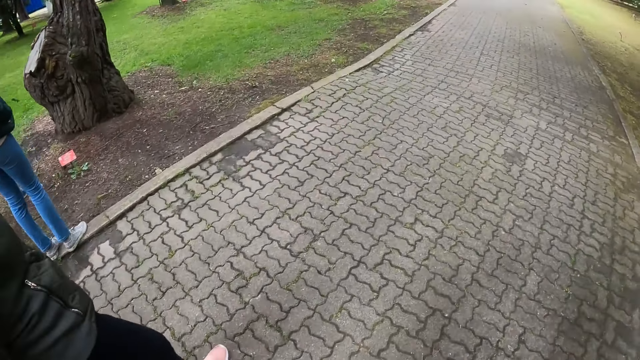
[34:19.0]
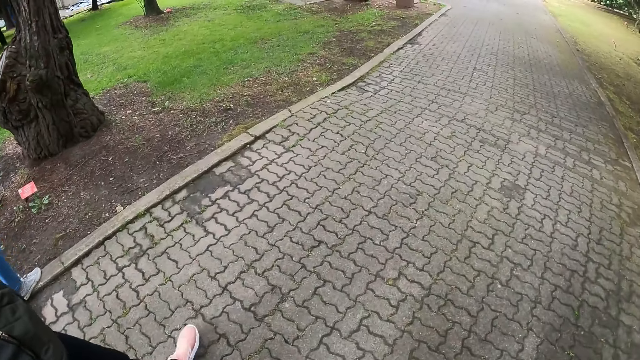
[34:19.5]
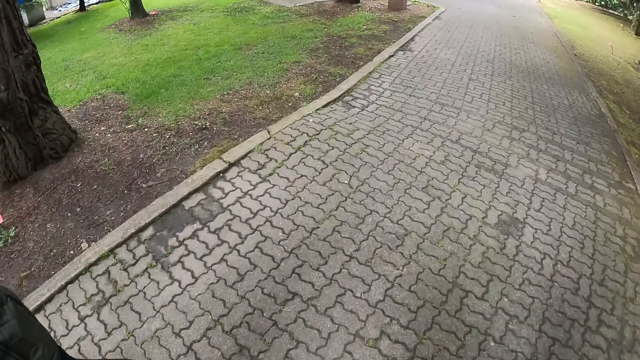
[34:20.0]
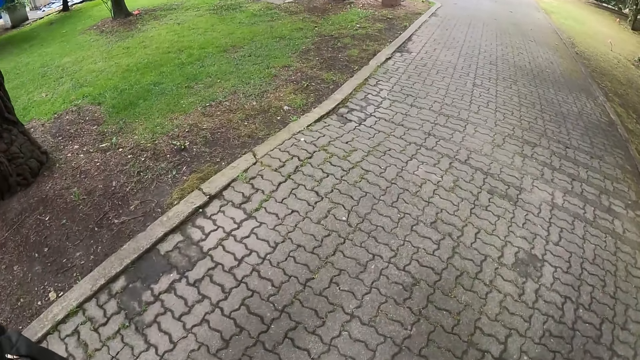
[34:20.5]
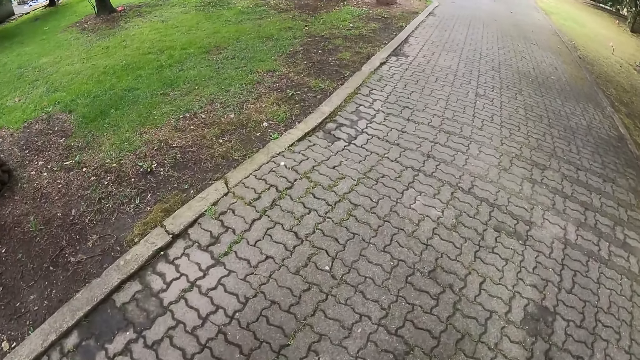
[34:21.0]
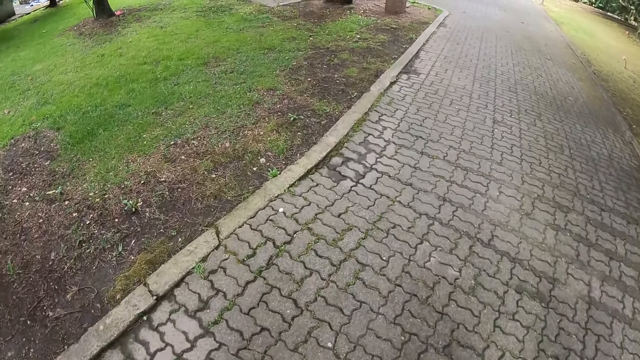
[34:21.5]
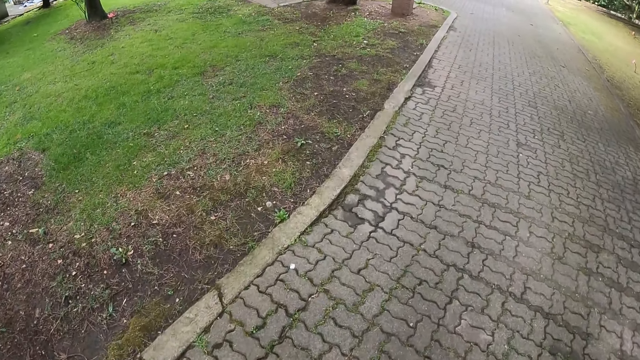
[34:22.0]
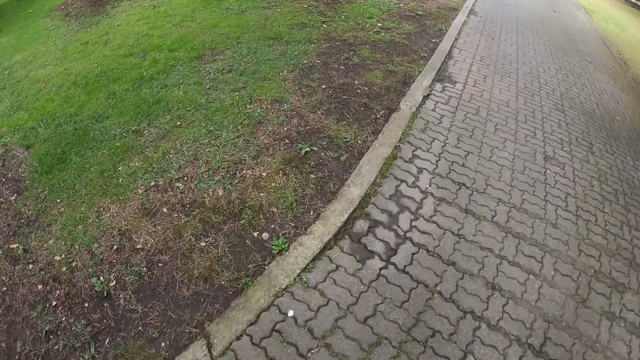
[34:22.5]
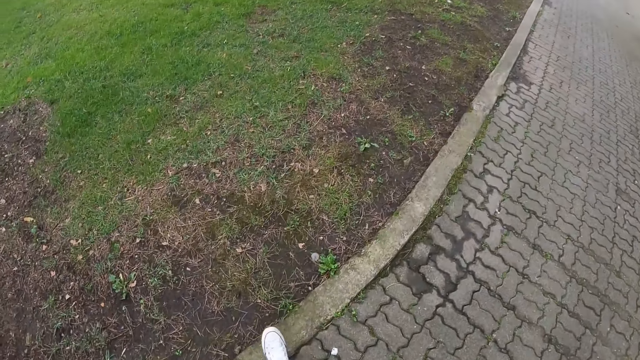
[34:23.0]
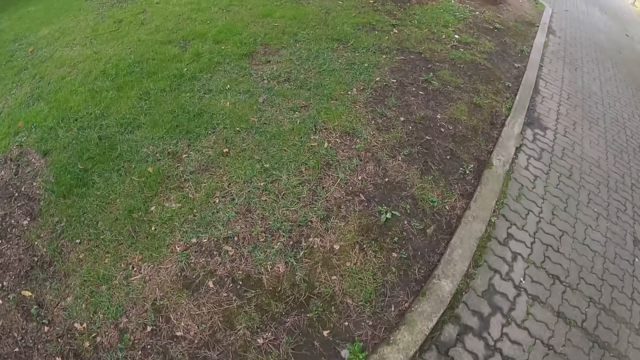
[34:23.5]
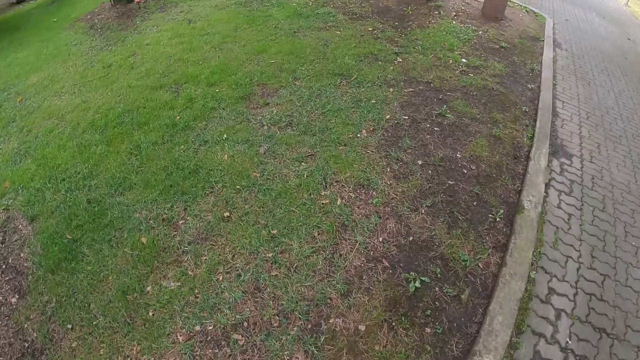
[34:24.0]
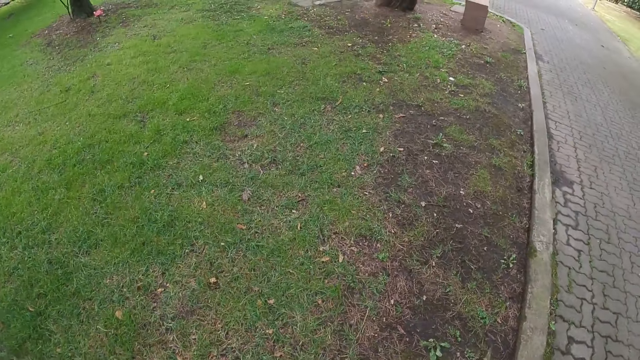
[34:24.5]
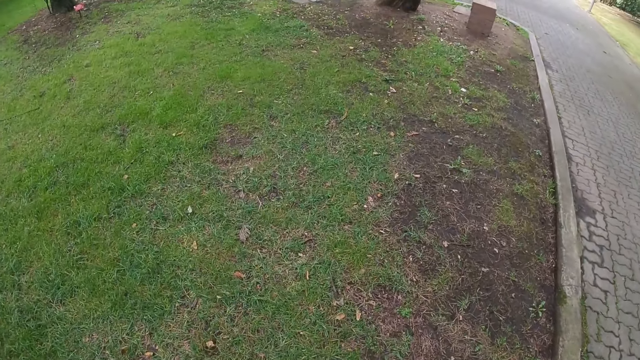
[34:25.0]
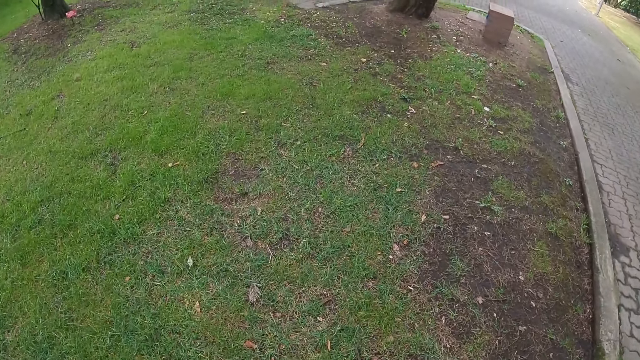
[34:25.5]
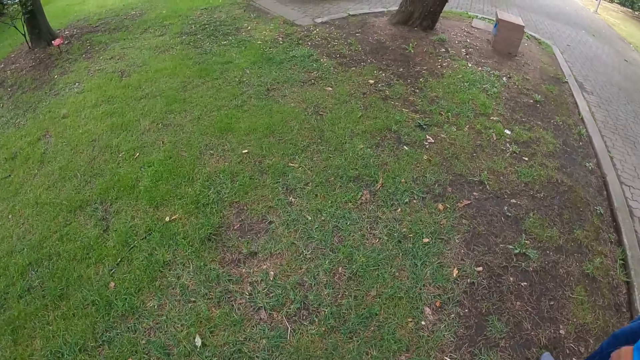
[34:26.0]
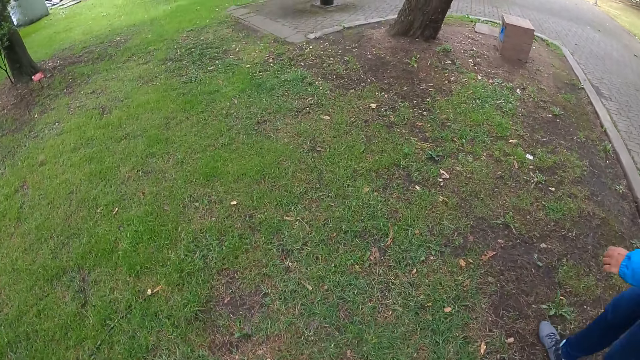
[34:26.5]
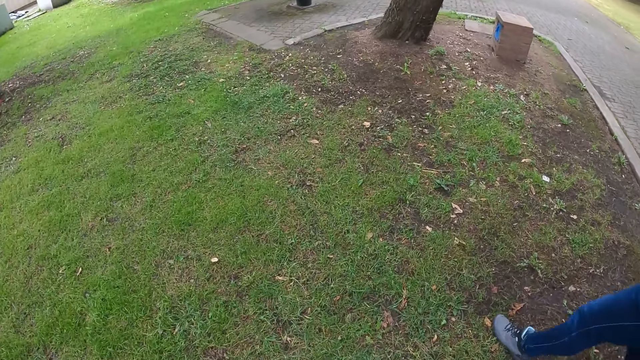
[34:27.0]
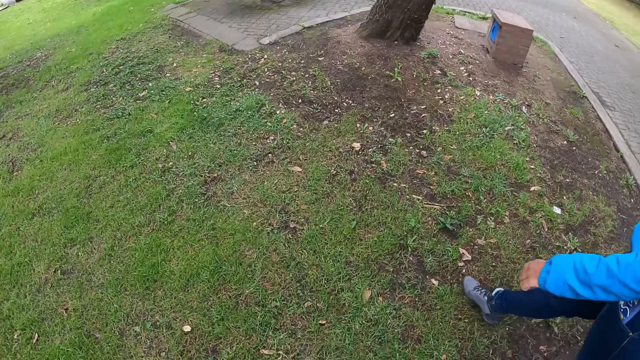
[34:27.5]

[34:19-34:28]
The camera wearer walks on the grass.

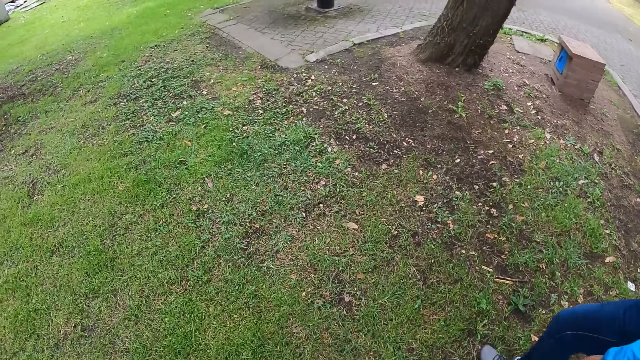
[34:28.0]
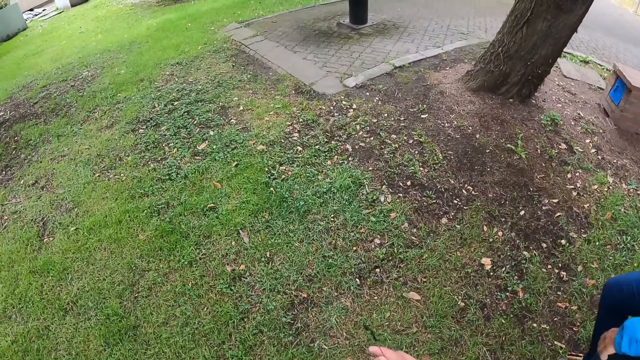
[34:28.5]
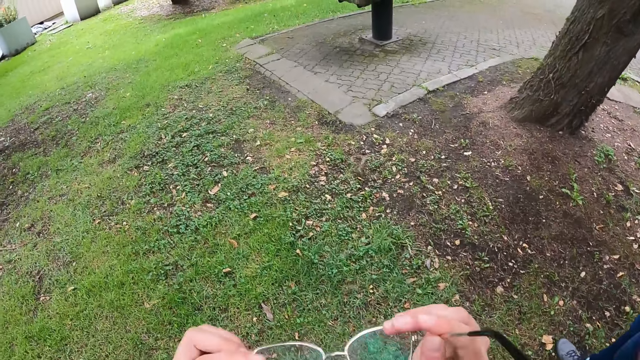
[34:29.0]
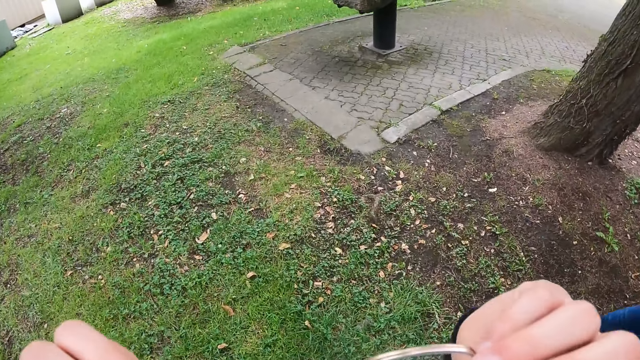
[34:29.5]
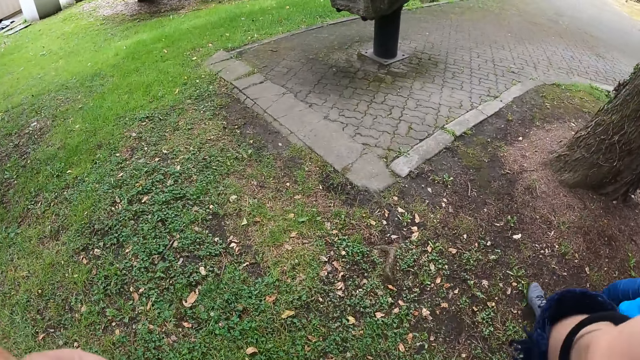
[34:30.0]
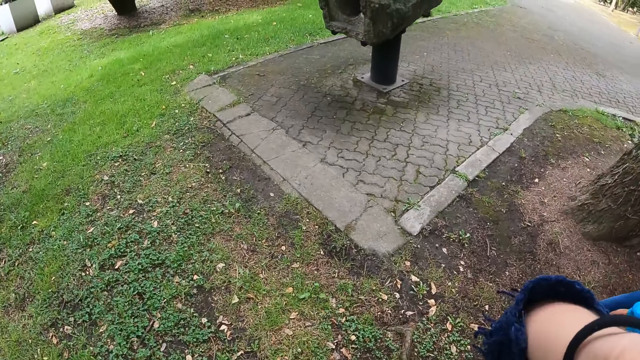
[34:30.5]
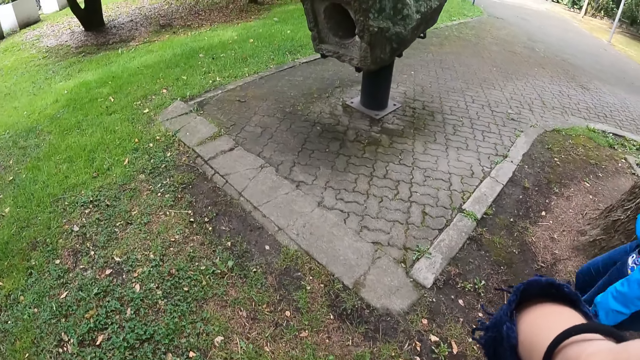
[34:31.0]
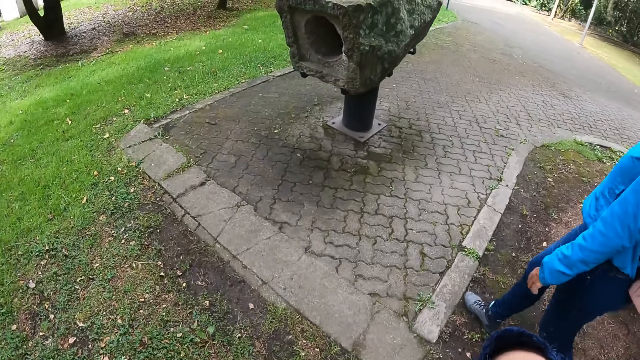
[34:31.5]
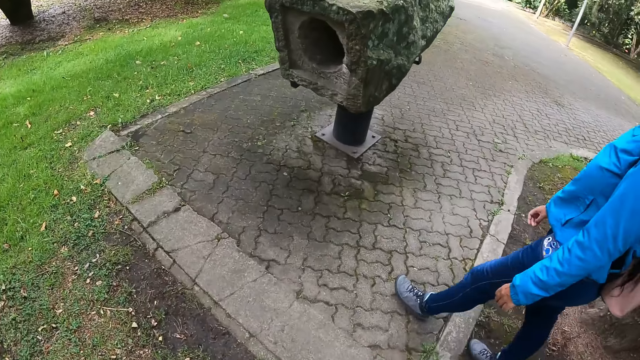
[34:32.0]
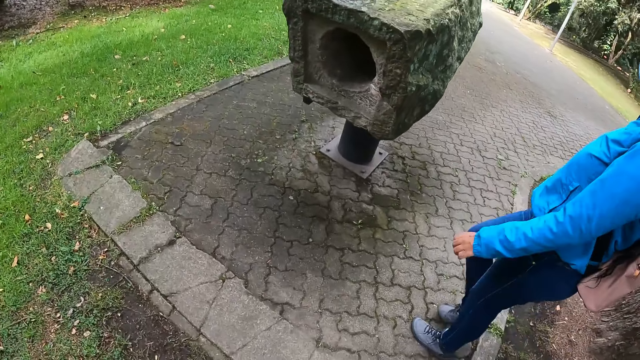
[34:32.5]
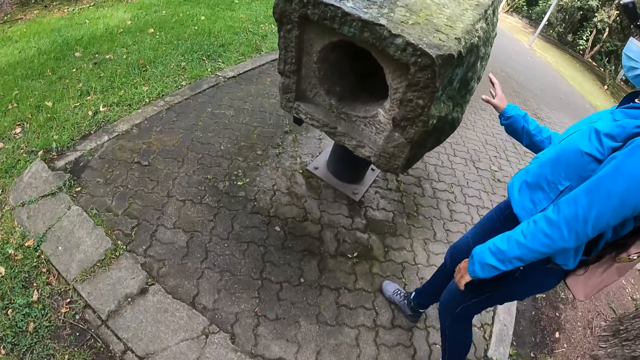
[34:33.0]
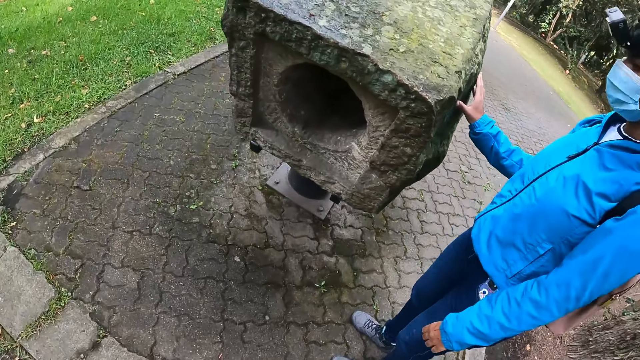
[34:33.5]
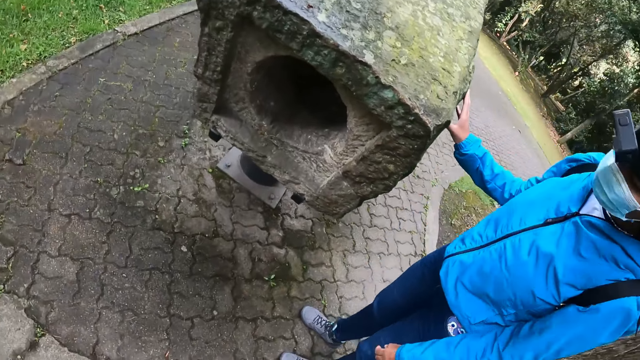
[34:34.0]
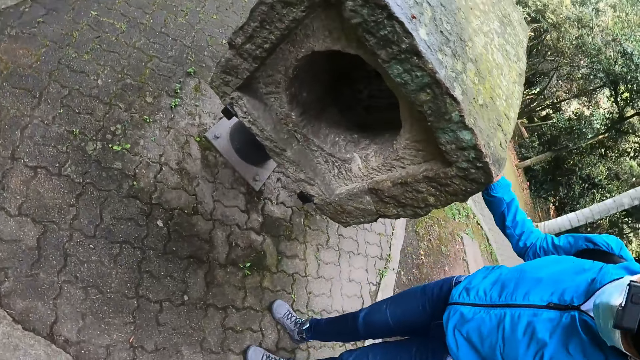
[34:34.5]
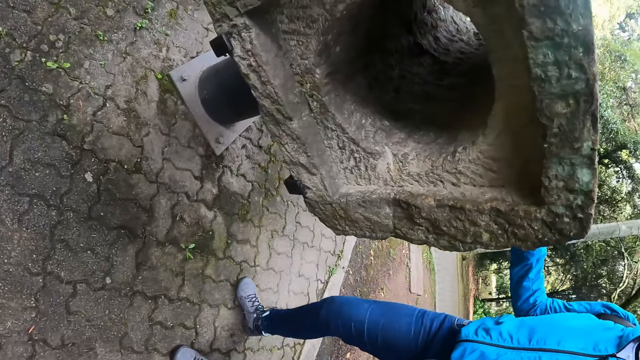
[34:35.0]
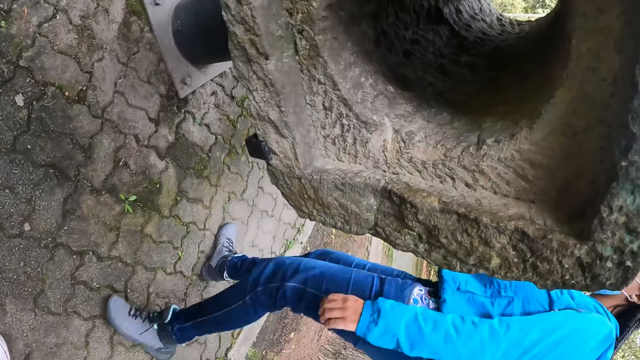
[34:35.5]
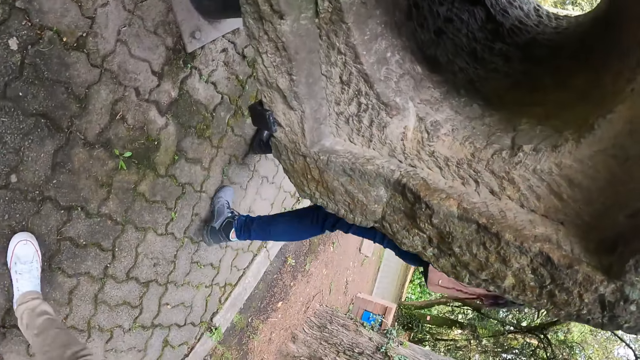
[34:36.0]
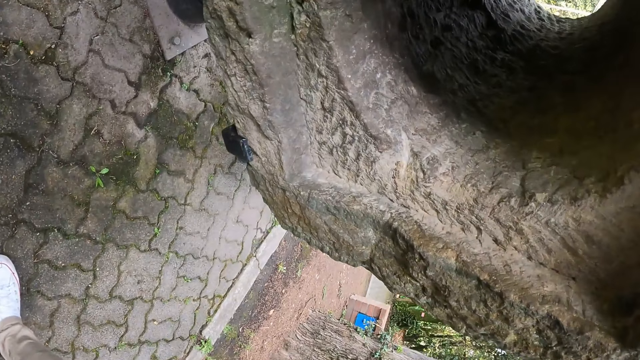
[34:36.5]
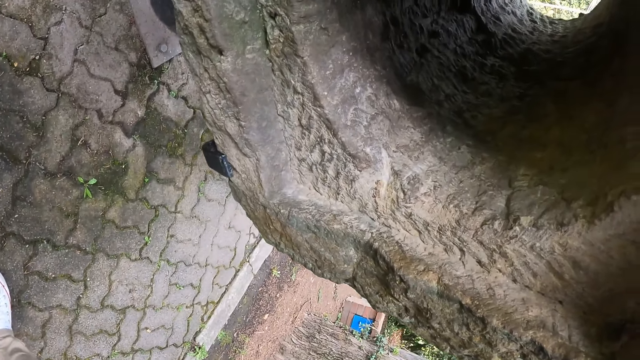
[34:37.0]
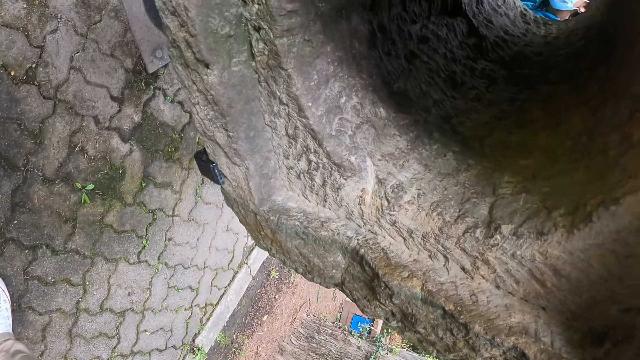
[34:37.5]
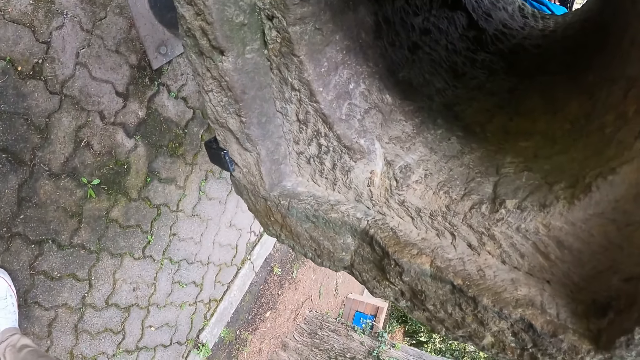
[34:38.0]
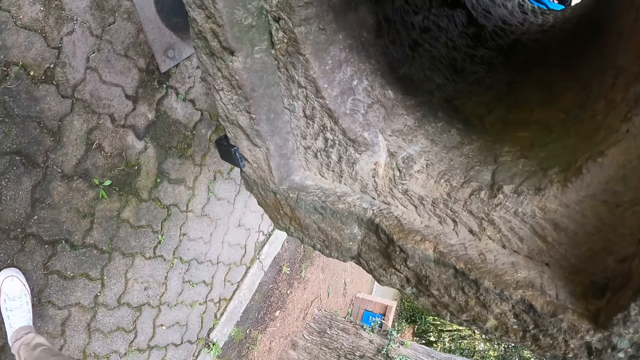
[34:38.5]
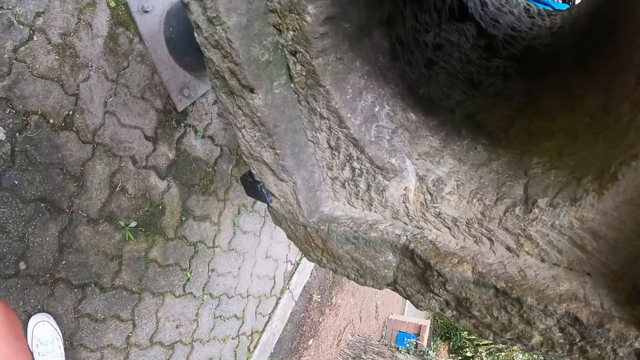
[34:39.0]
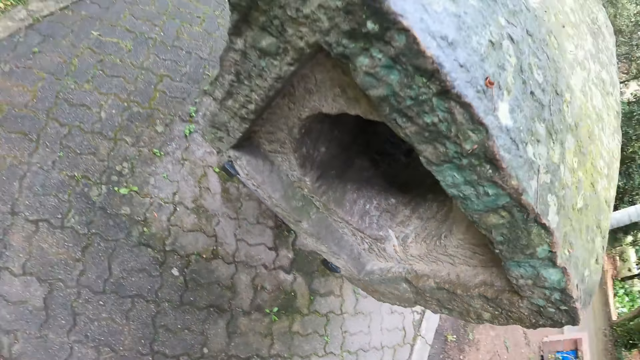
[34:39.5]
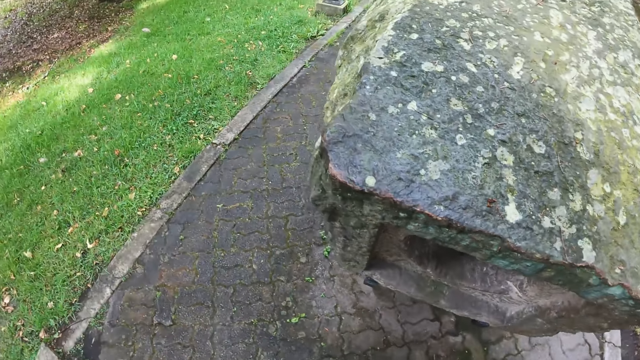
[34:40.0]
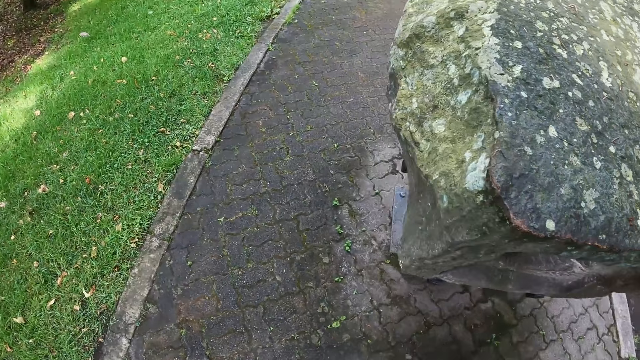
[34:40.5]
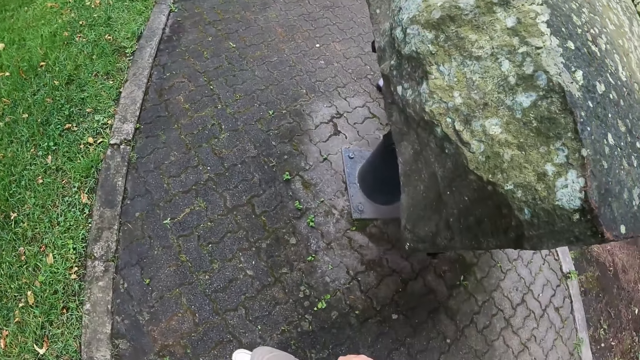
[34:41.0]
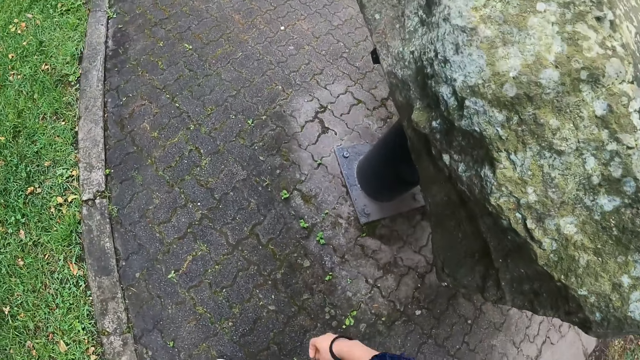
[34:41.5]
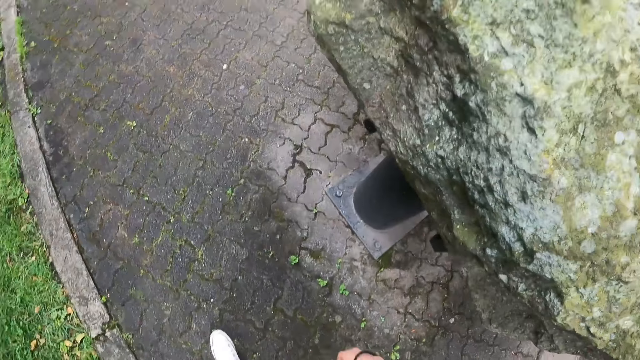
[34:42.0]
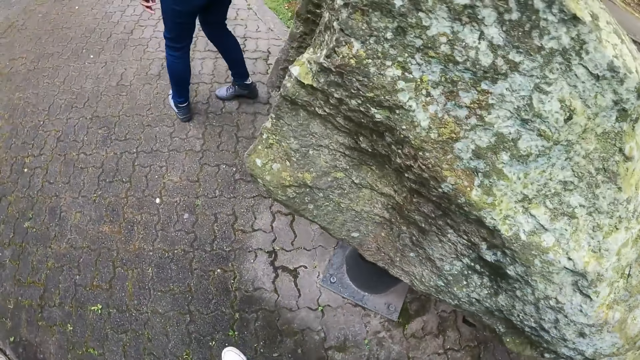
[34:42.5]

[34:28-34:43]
The camera wearer puts her glasses on her face with both hands. A woman places her right hand on the rock or stone monument. The woman walks around on the rock. The camera wearer looks through the stone monument. She walks around the rock.
